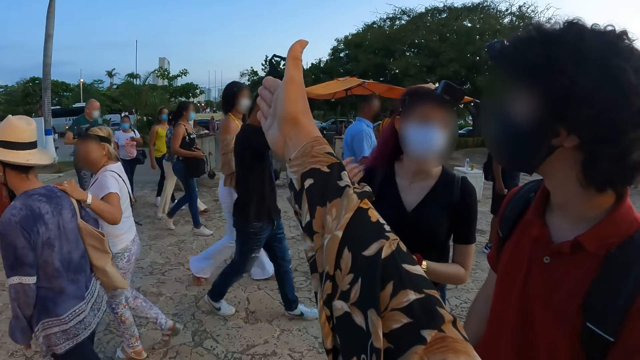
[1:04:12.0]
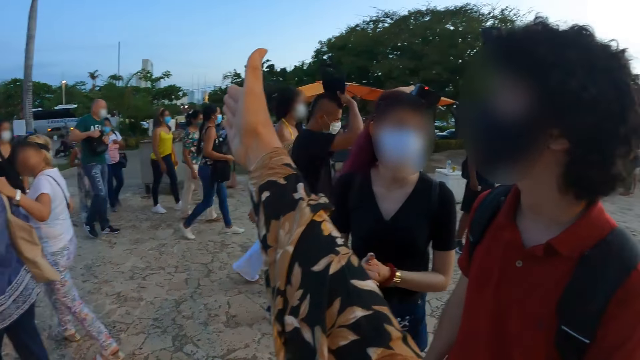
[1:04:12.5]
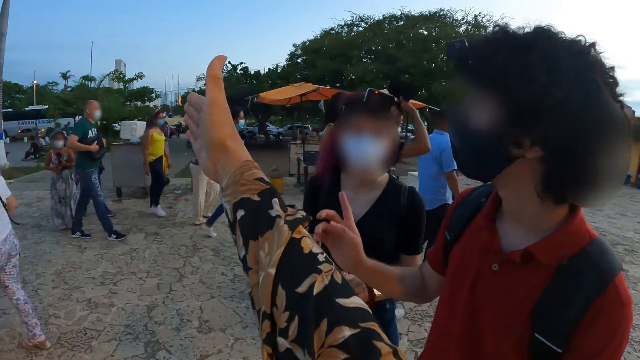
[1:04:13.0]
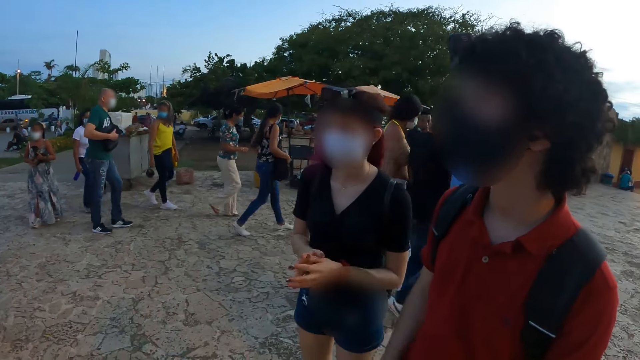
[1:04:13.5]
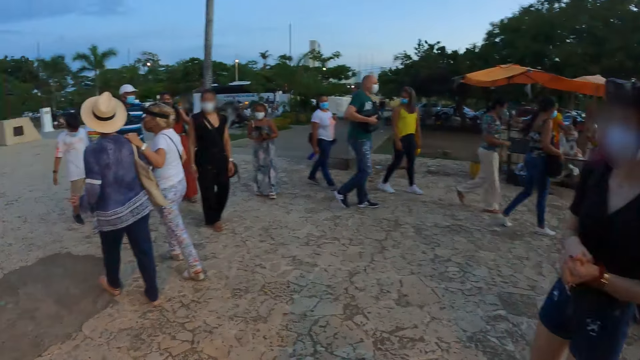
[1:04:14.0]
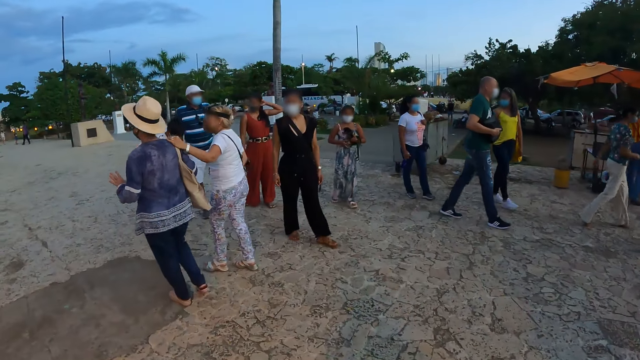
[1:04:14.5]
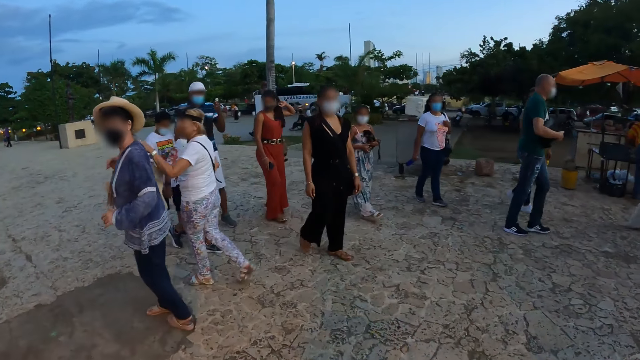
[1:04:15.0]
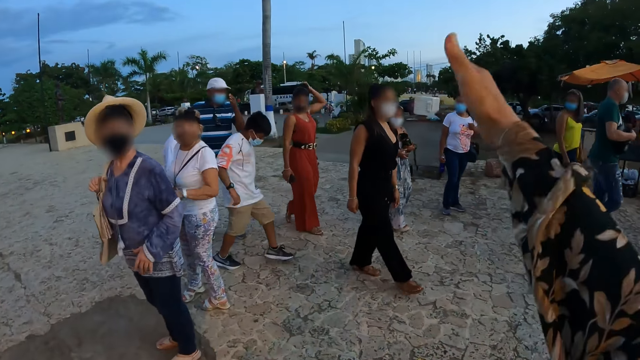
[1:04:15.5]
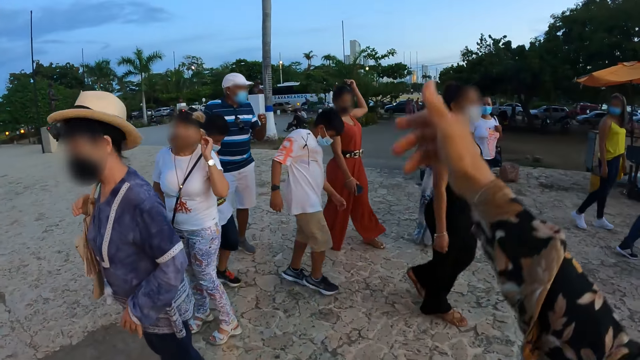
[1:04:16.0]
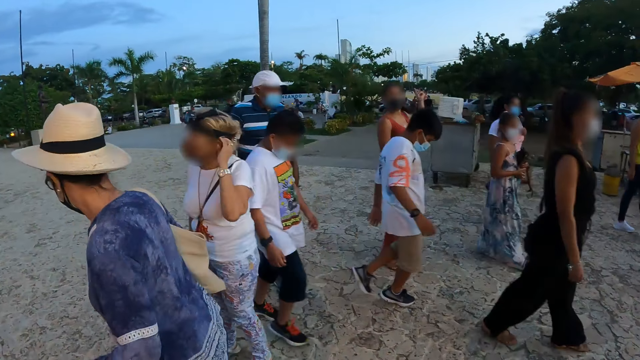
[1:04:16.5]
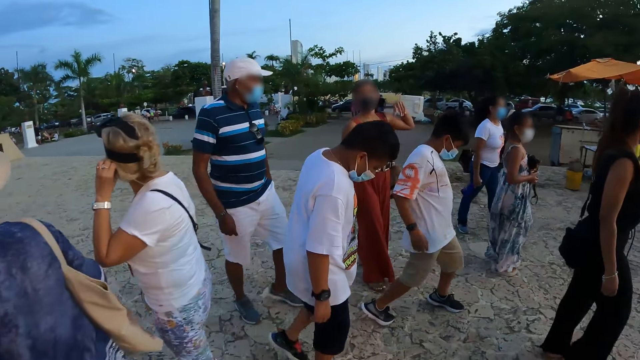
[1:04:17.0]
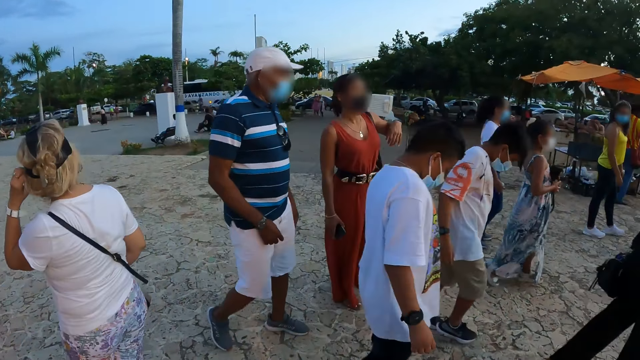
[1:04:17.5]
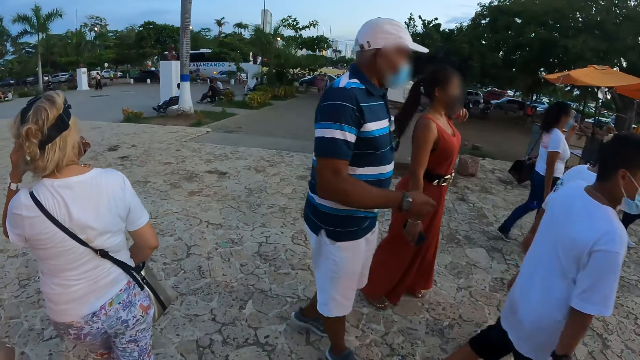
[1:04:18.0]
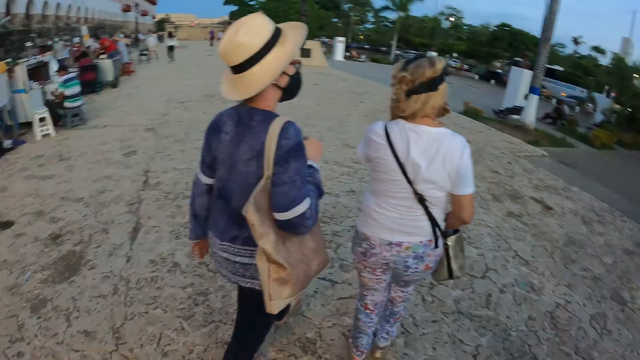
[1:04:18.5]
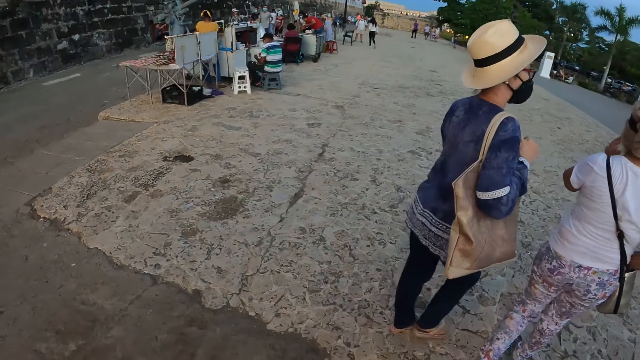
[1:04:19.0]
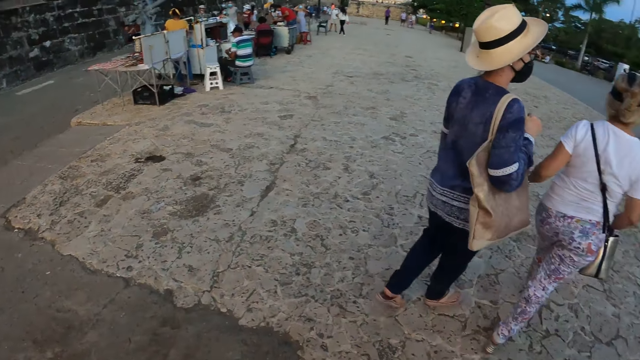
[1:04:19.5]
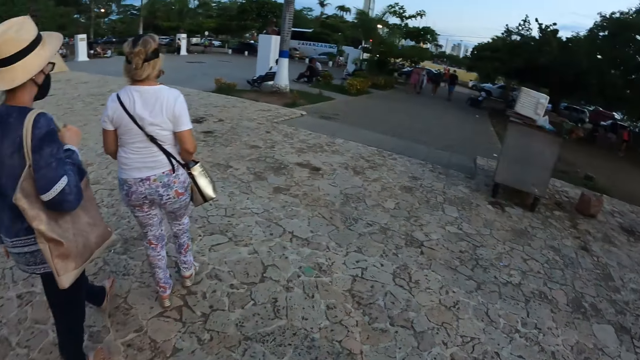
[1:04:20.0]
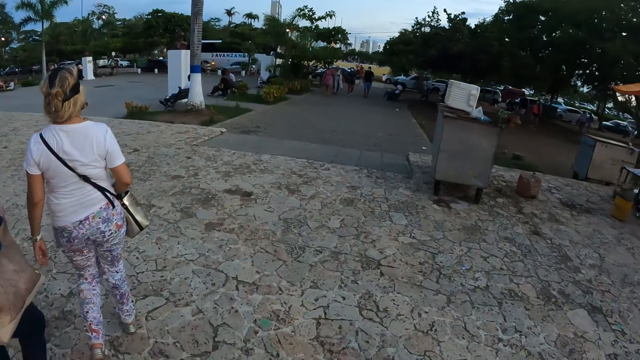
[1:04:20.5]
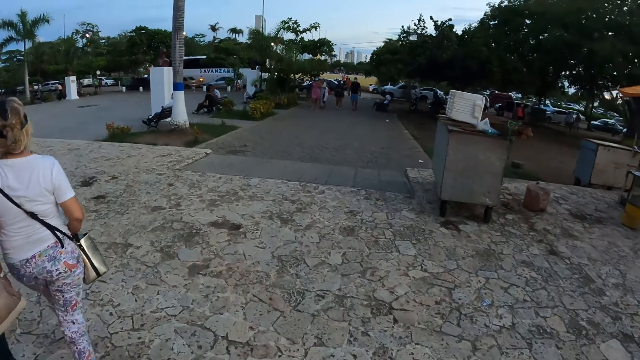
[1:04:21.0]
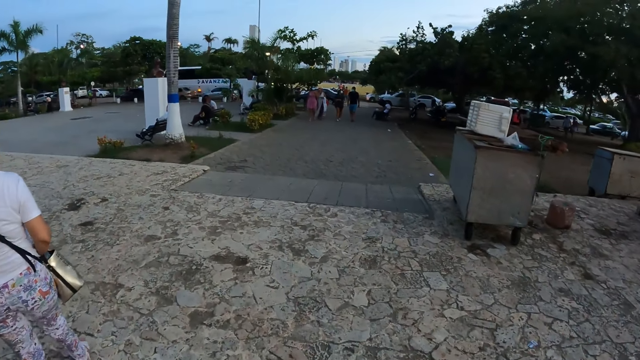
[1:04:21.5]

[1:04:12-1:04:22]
The camera wearer lowers her right hand. She walks on the pavement. She stretches her right hand. The woman touches her hair with her left hand.

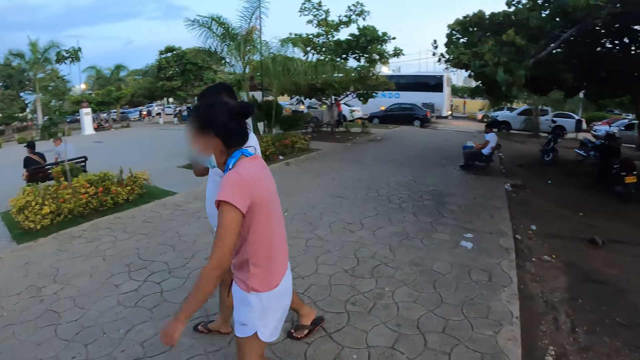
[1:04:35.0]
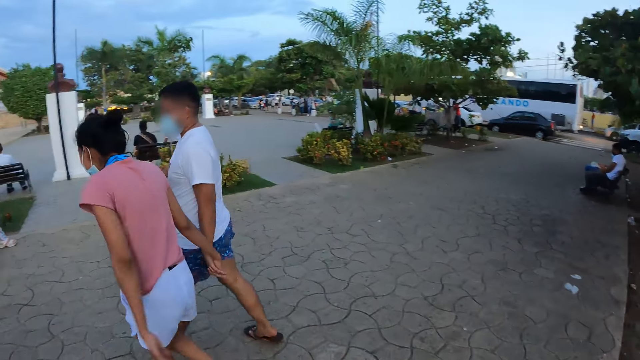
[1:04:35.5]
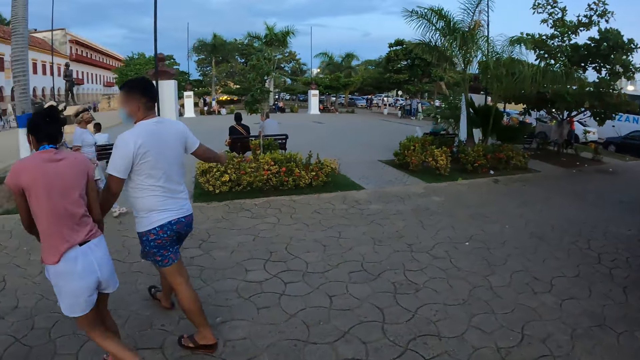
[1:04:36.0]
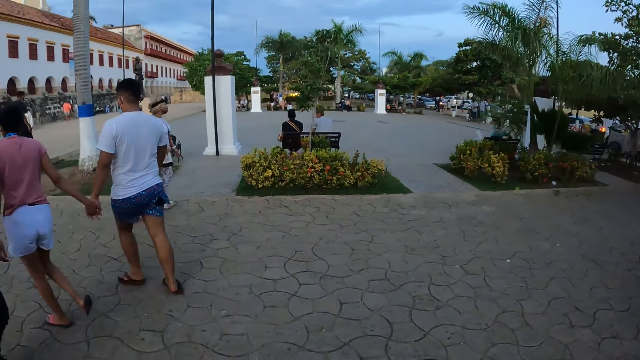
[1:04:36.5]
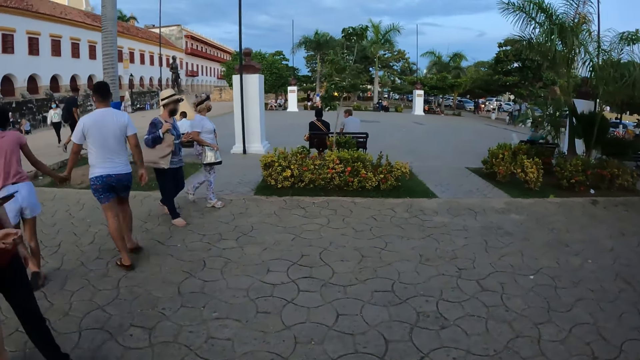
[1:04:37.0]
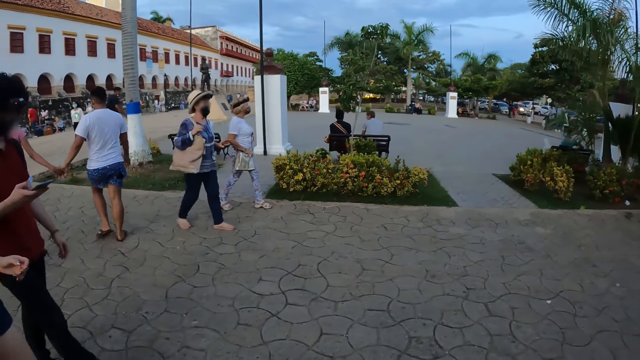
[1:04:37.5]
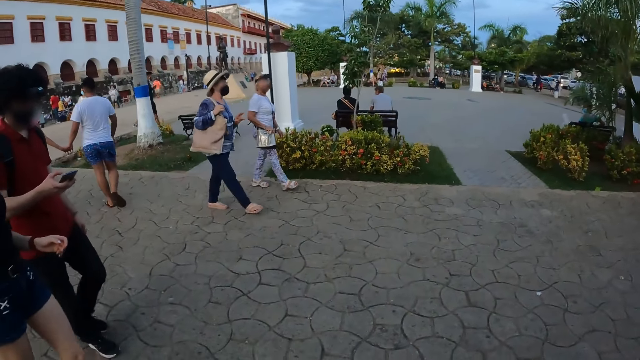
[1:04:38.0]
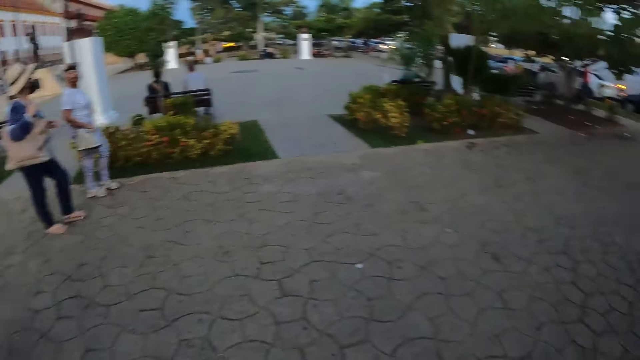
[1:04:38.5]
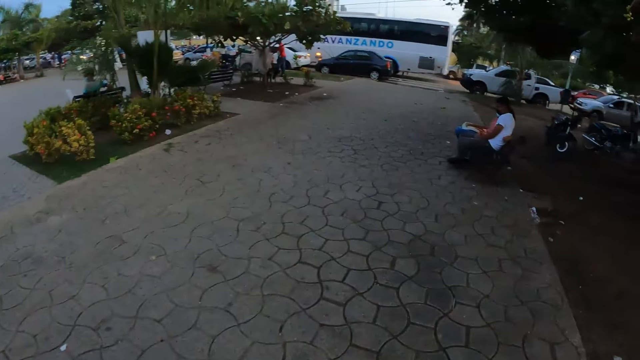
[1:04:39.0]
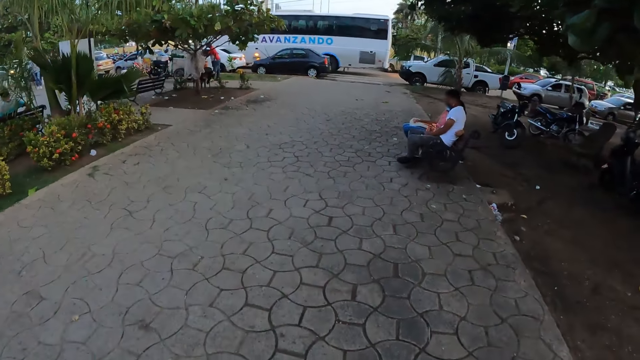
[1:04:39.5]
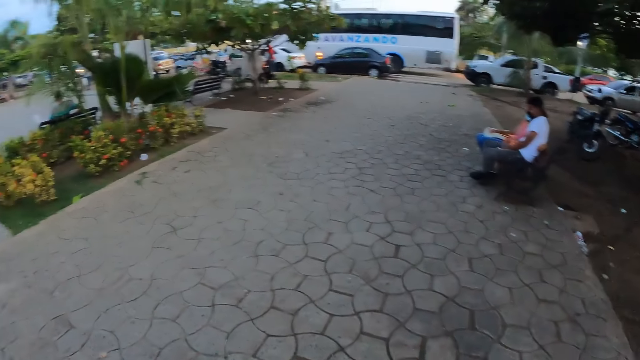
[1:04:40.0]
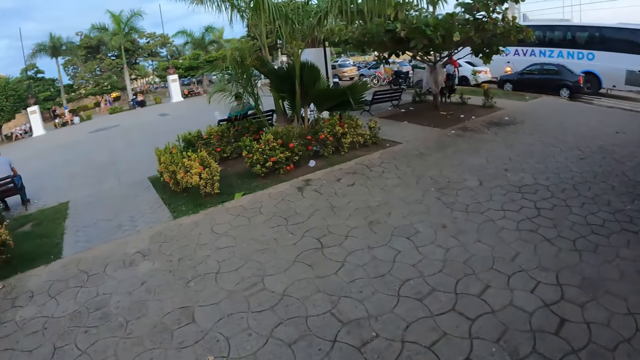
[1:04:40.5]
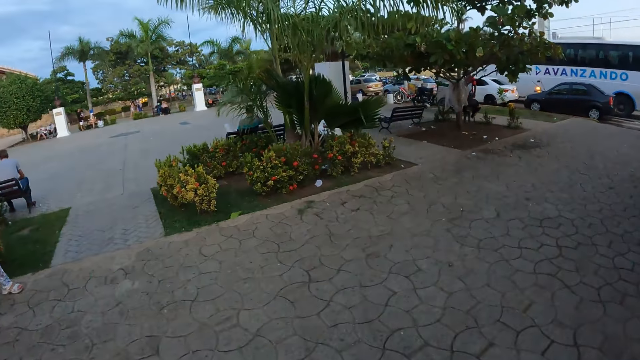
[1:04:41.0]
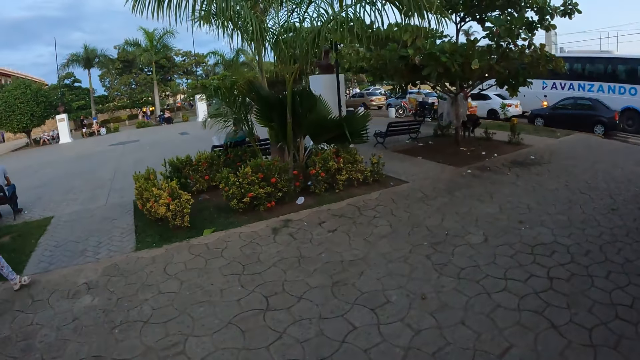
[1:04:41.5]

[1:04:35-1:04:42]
The man operates a phone with his right hand.

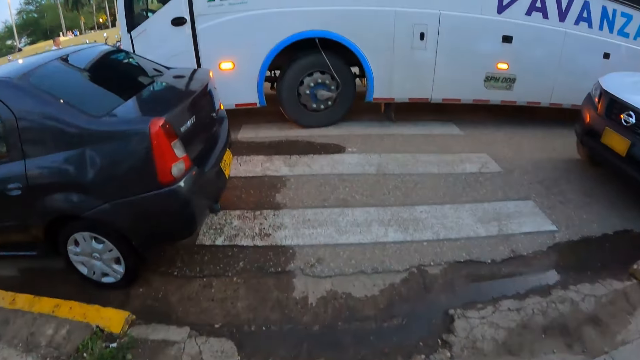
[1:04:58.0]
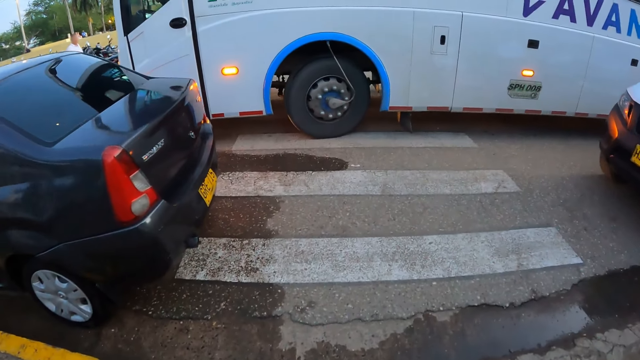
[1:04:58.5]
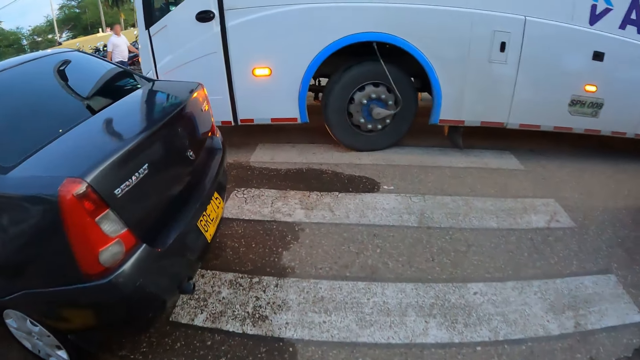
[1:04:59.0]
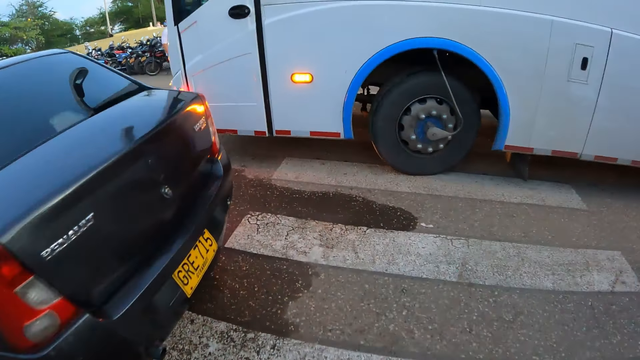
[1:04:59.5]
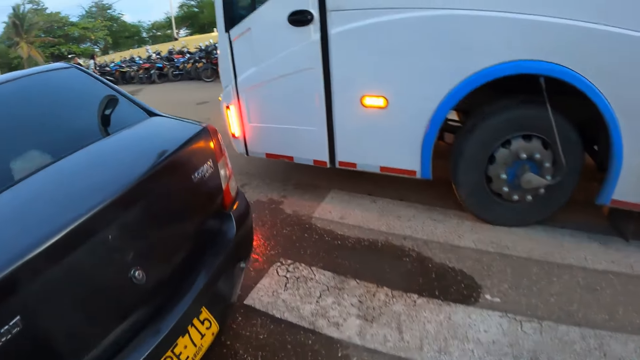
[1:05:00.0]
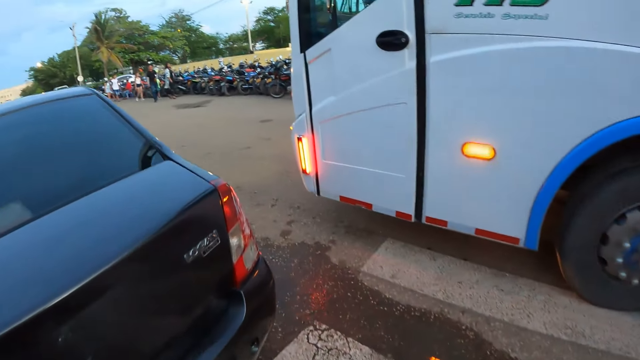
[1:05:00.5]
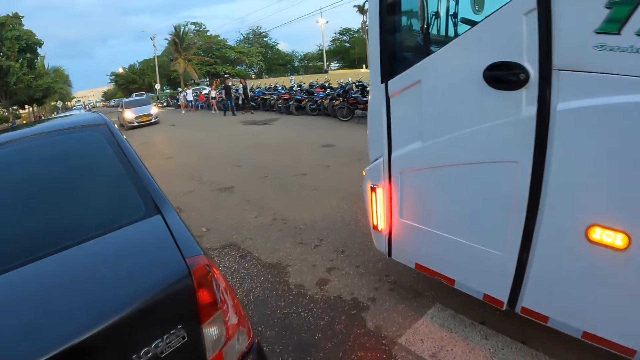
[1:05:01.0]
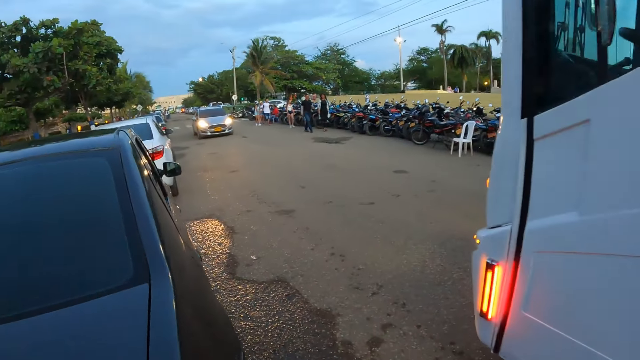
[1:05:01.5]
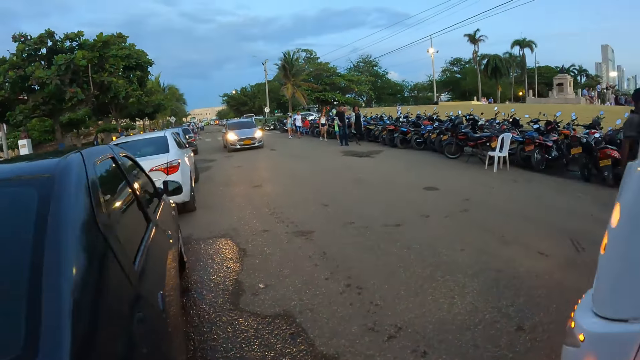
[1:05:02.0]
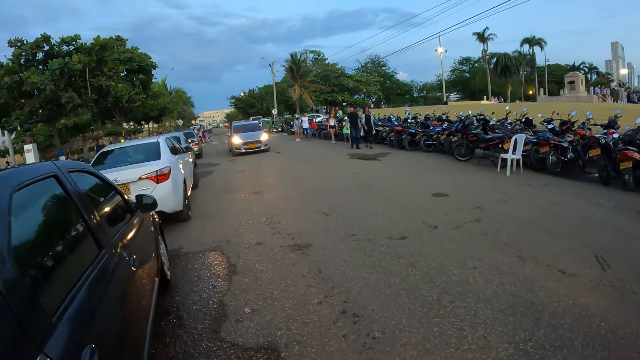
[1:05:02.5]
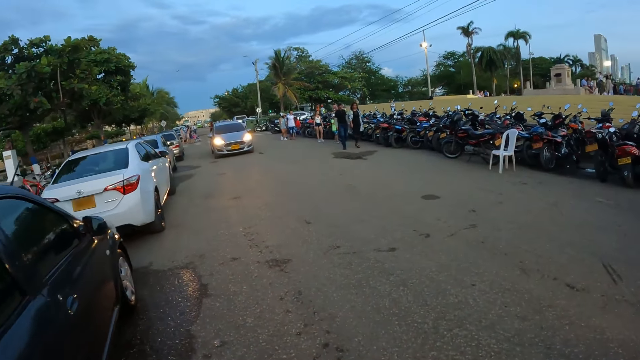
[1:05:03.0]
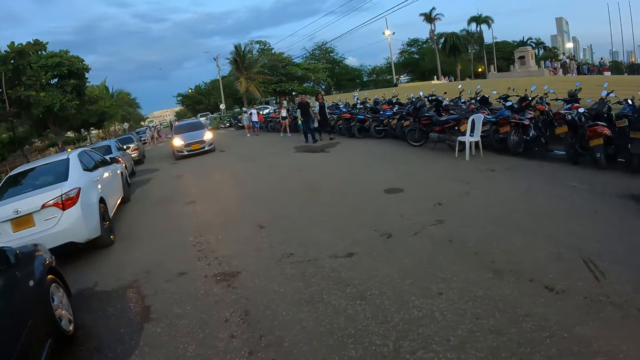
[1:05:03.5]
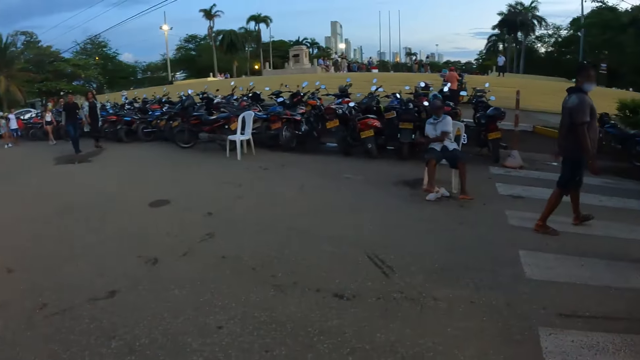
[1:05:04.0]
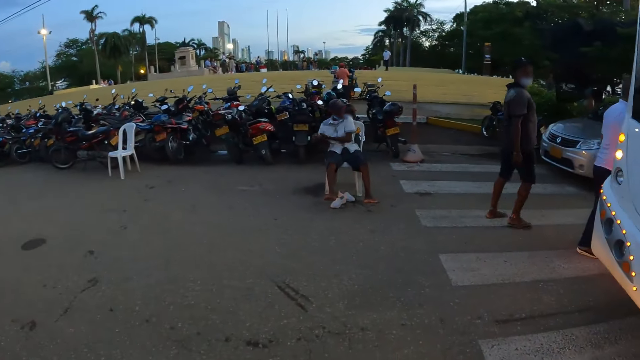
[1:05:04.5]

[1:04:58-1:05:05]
The camera wearer crosses the road.
